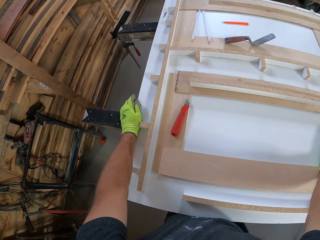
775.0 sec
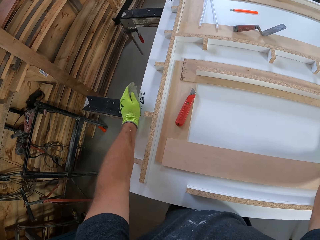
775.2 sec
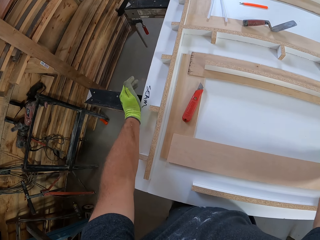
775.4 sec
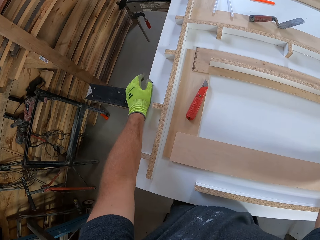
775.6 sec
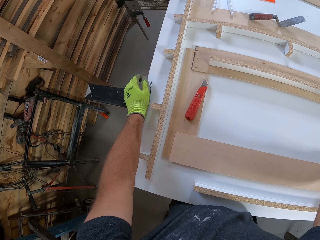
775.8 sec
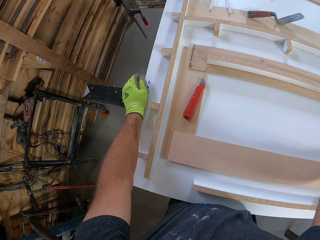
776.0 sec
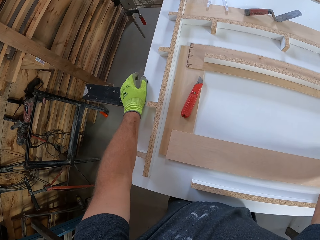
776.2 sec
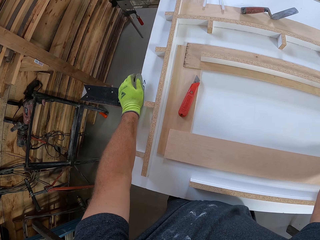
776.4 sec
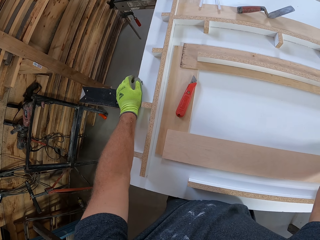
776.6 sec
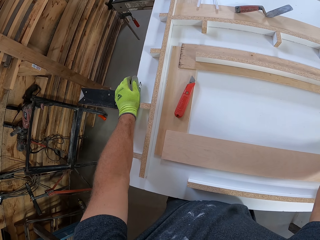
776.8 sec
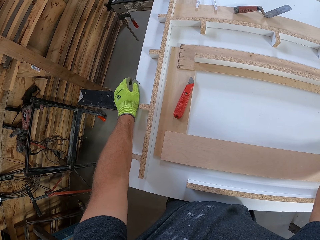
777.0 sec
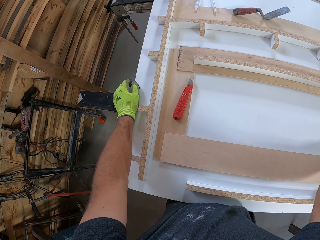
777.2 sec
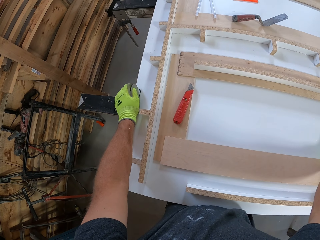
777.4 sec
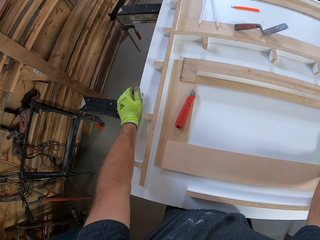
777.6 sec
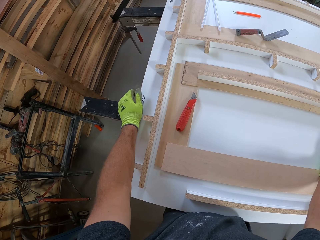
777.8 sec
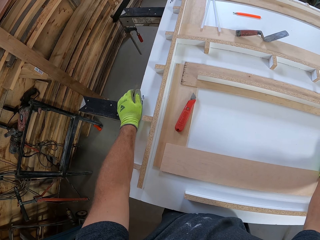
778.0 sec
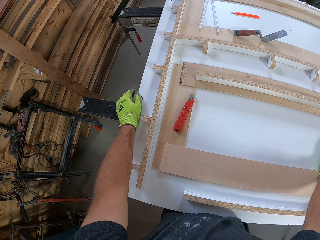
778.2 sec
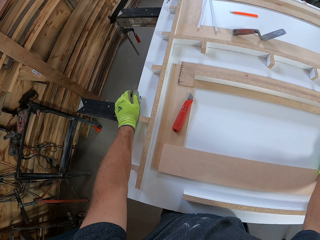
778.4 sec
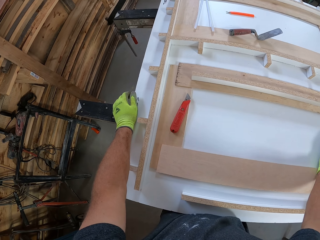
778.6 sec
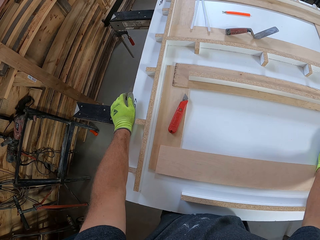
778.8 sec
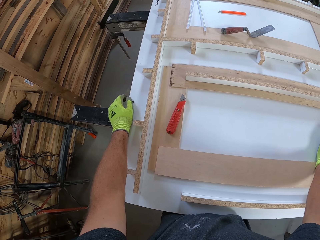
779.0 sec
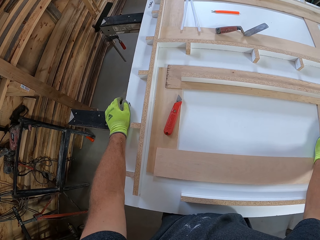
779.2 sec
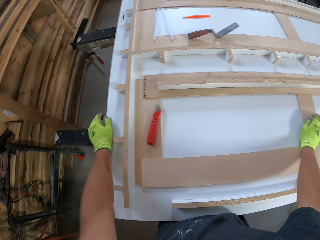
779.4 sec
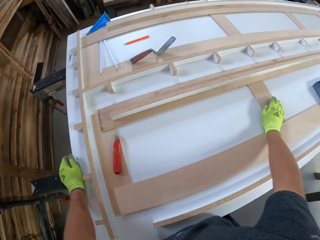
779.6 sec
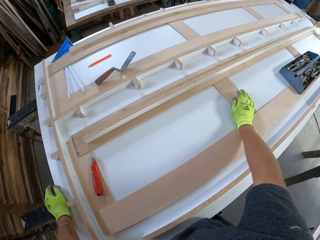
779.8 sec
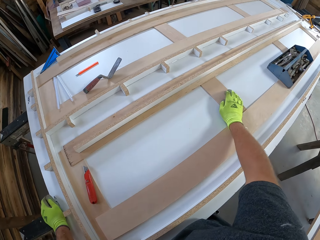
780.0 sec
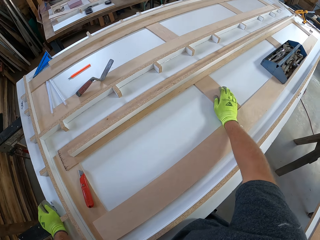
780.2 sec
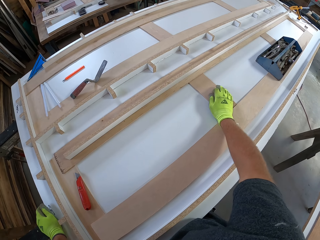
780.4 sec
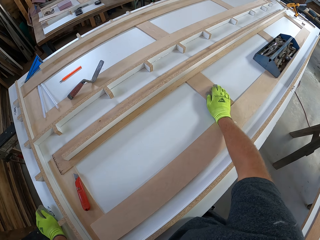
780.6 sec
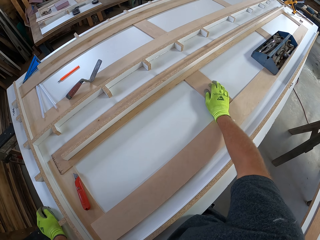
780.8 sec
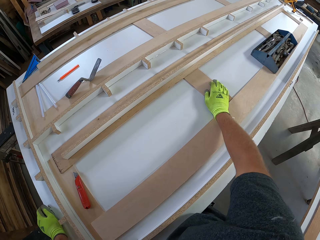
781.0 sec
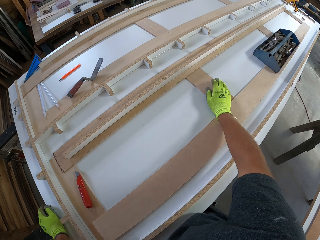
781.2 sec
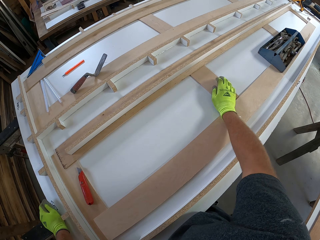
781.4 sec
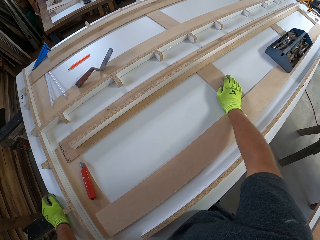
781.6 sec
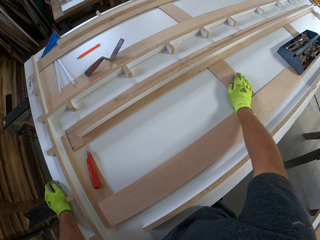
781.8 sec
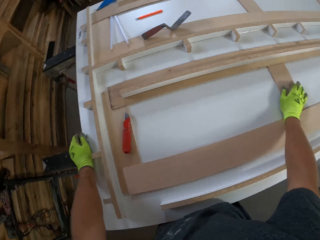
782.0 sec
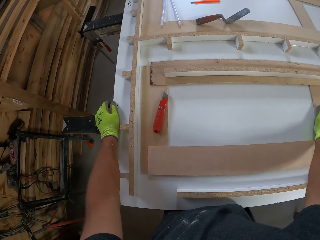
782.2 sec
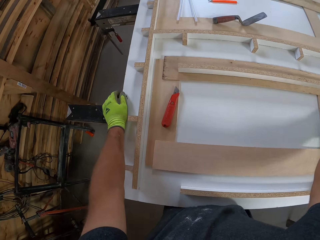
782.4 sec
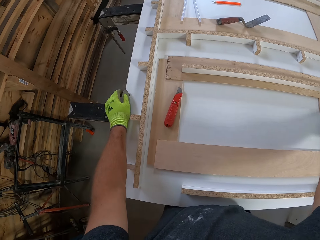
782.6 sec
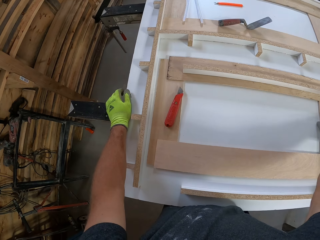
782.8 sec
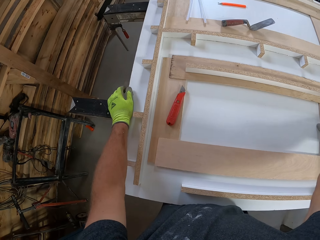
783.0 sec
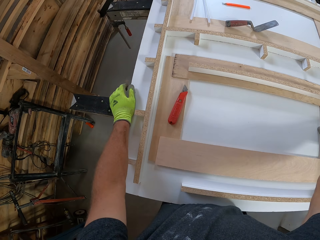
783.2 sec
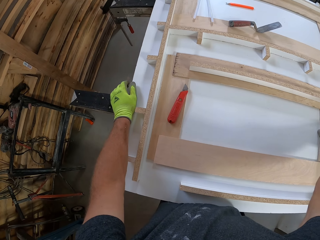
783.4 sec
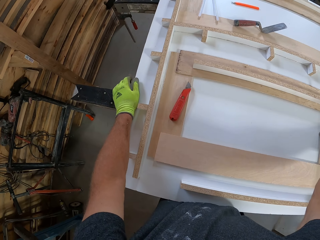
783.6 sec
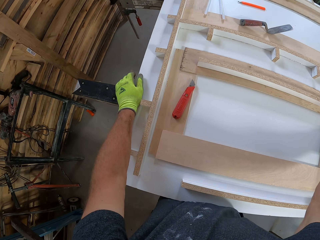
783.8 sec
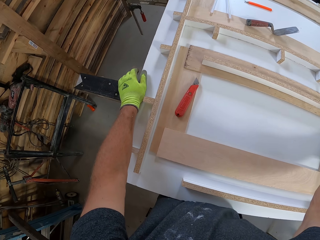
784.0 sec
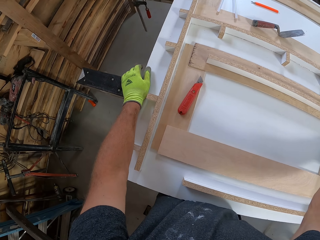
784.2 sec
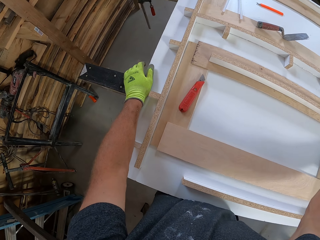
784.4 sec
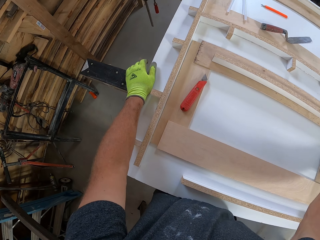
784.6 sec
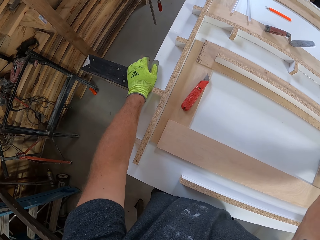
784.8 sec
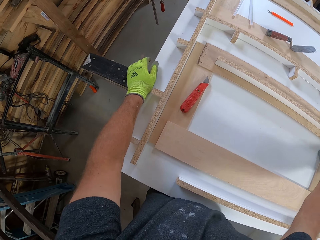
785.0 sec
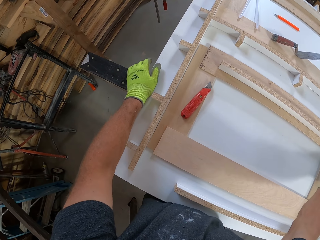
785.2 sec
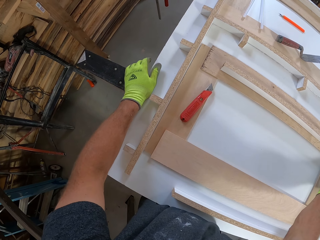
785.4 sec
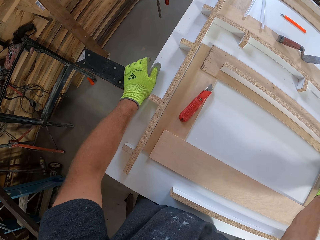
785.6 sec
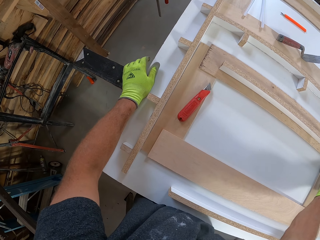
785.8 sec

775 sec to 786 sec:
The camera wearer holds a table with hands. They tap the table with hands. They look around the table.

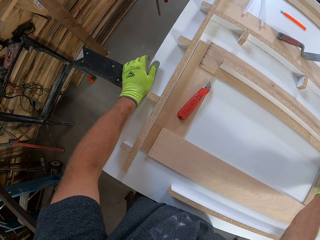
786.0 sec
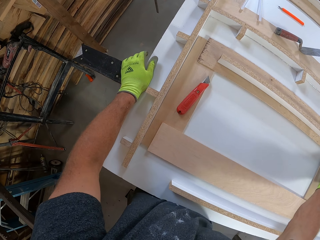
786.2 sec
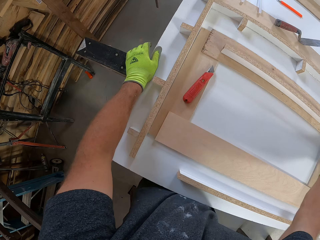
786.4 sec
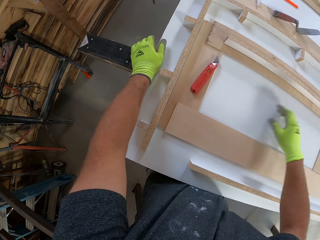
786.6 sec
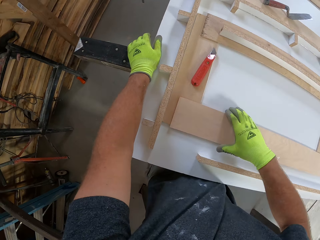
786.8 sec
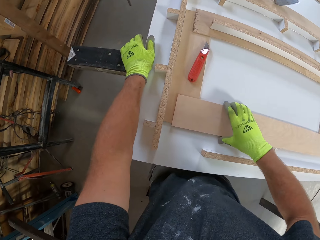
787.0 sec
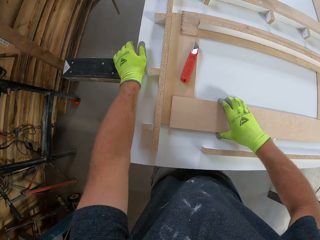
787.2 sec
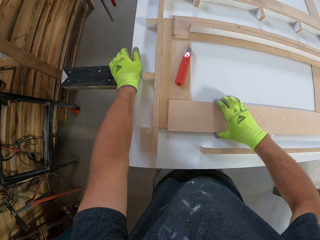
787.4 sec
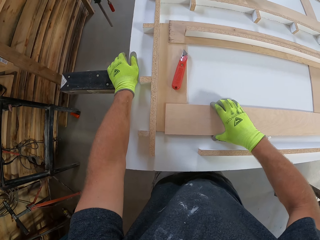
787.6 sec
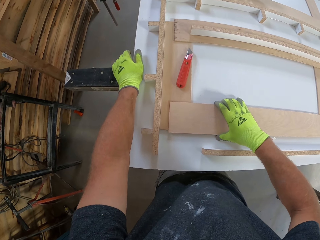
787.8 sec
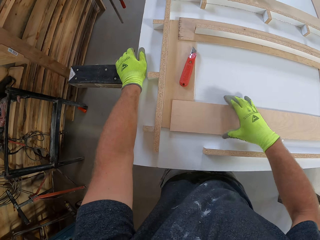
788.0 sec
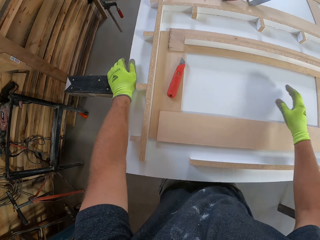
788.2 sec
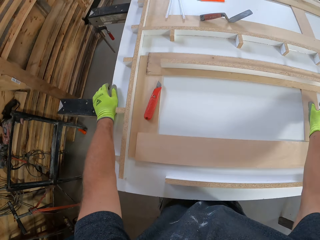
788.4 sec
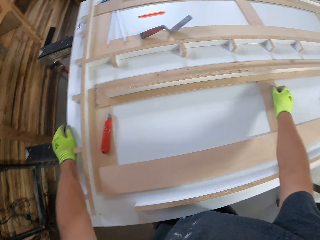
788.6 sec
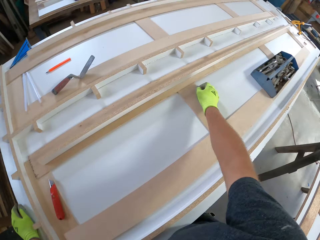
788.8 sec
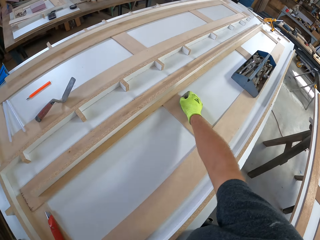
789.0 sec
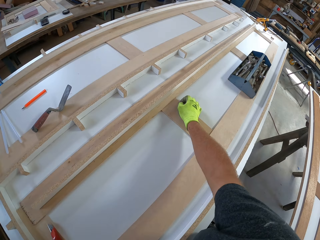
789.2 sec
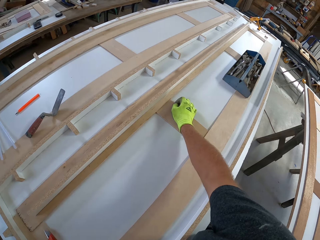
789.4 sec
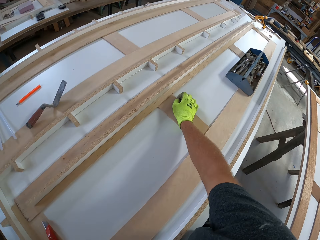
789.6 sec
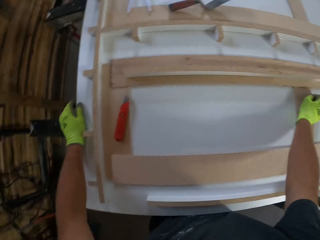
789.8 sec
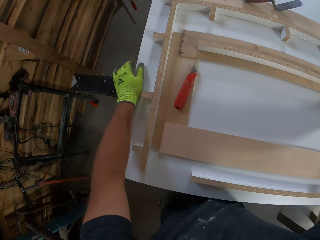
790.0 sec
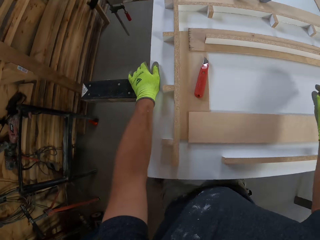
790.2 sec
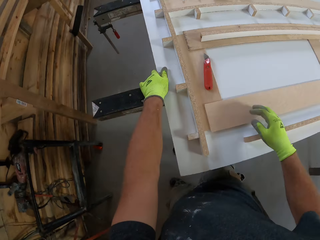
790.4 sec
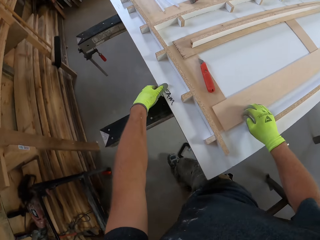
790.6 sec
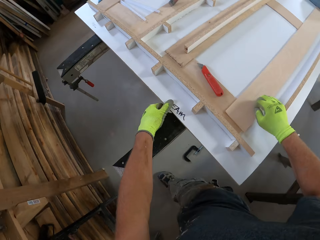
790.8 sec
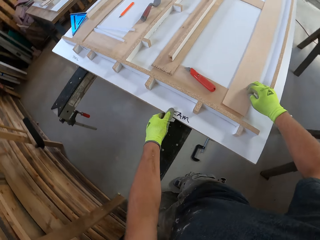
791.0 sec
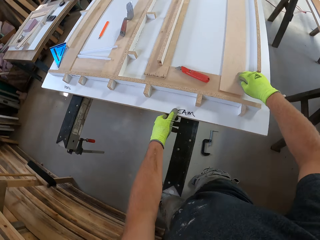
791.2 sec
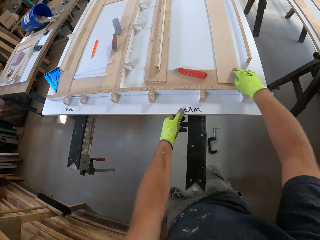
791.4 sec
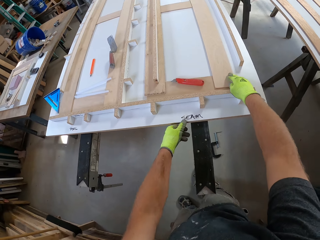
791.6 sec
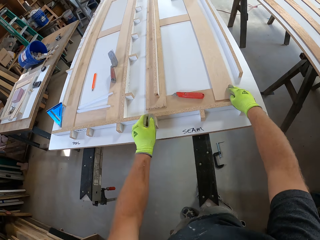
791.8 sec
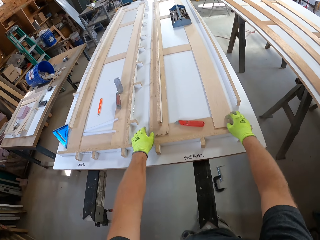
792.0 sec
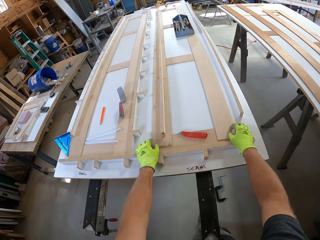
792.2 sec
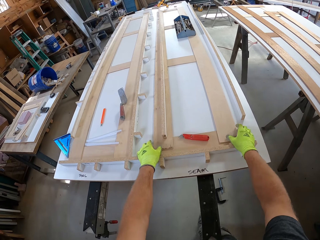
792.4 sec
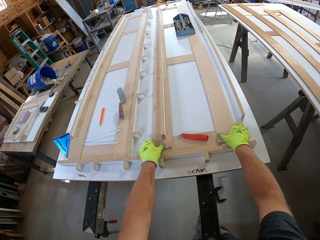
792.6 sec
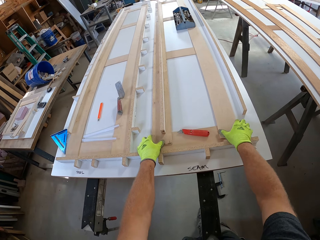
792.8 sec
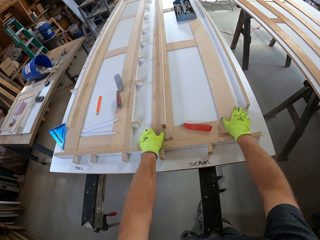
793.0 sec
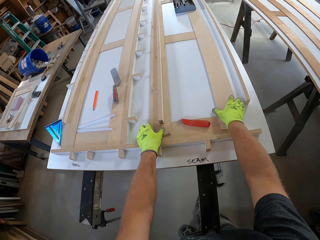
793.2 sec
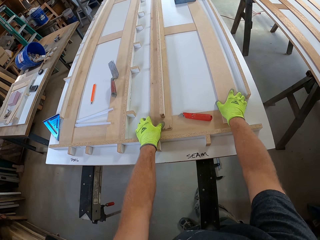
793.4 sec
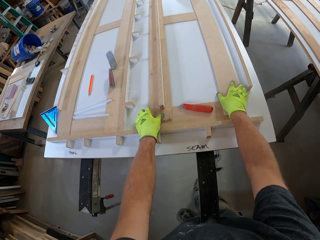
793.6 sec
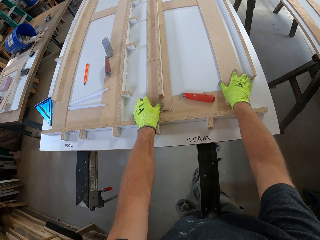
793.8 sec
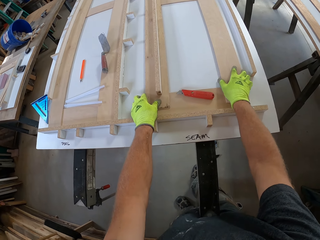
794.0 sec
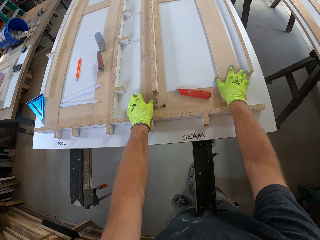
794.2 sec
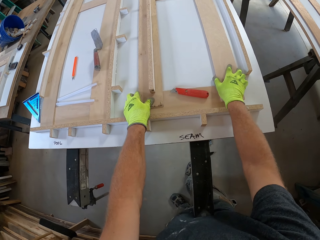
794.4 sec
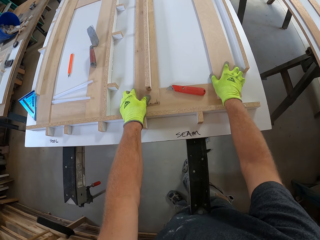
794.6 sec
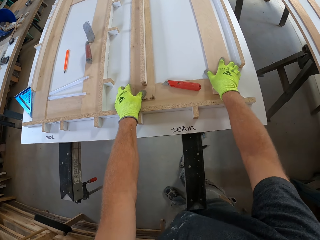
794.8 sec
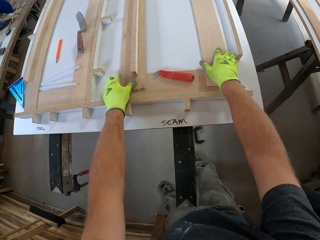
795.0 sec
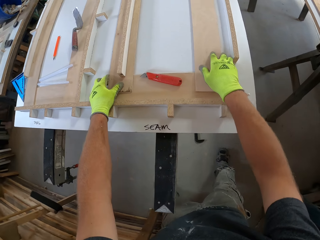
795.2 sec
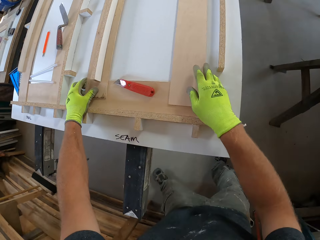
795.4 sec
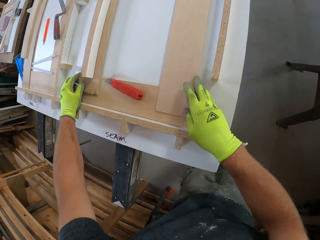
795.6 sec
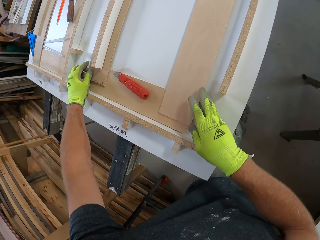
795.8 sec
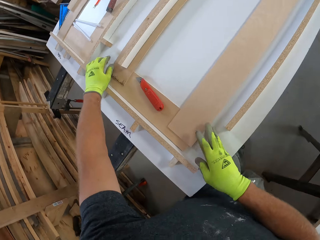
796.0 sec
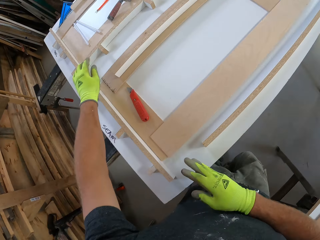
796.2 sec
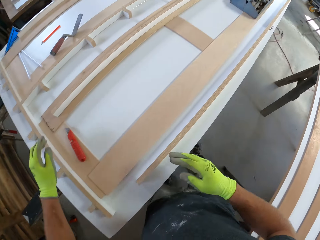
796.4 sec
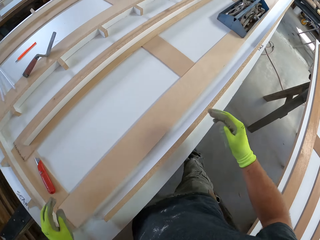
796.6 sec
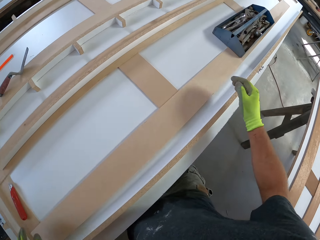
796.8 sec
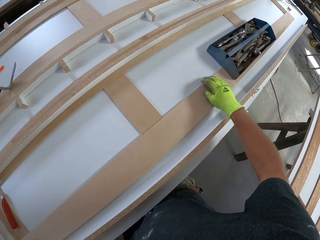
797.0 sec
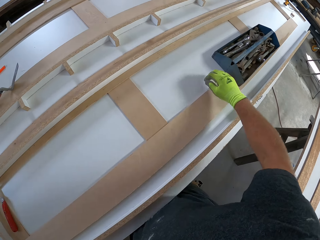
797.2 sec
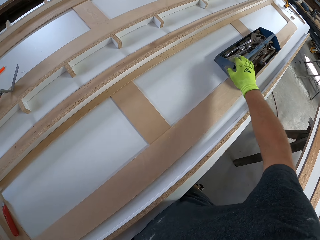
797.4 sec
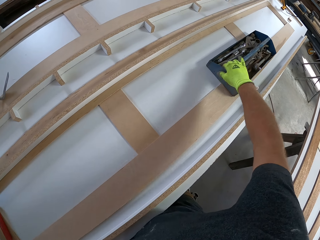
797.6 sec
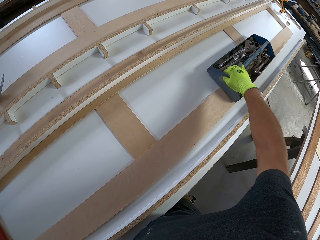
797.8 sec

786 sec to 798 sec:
The camera wearer moves a wood model on a table. They walk around a garage. They move the wood model on the table. They walk around the garage.
